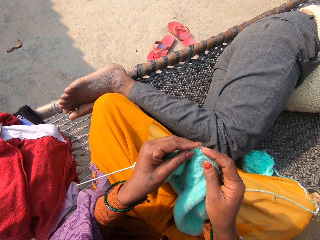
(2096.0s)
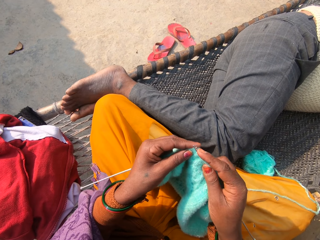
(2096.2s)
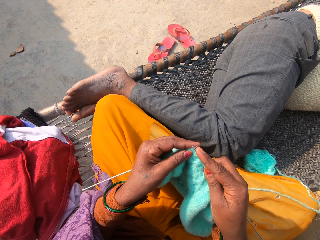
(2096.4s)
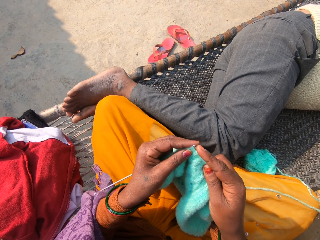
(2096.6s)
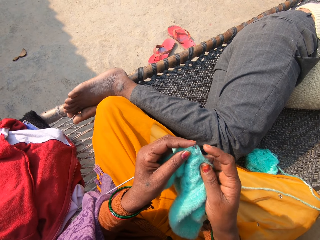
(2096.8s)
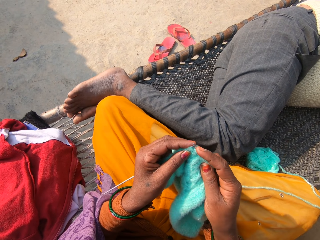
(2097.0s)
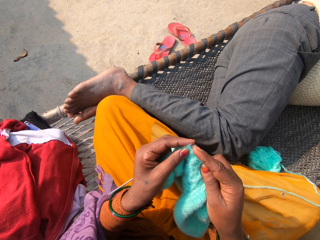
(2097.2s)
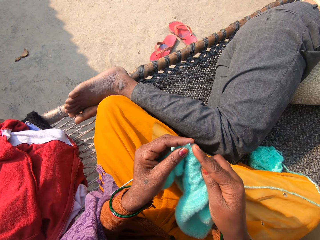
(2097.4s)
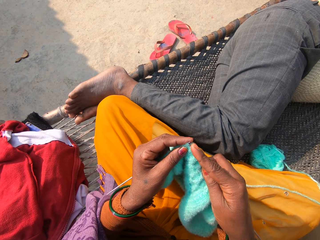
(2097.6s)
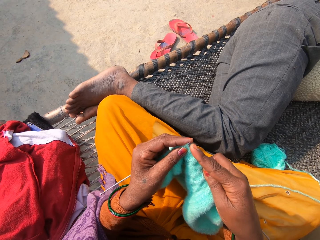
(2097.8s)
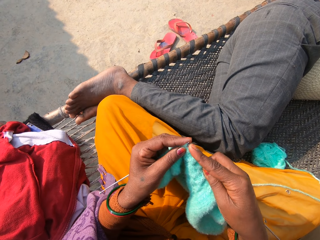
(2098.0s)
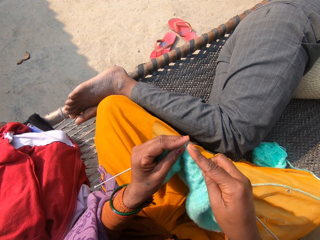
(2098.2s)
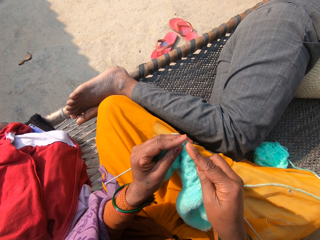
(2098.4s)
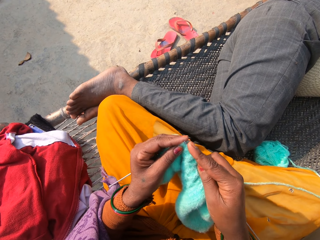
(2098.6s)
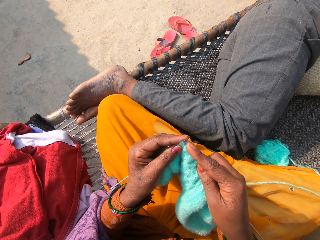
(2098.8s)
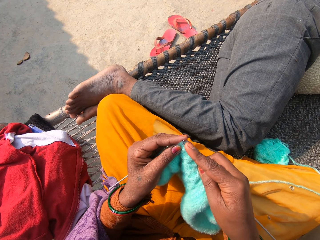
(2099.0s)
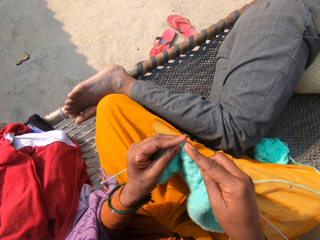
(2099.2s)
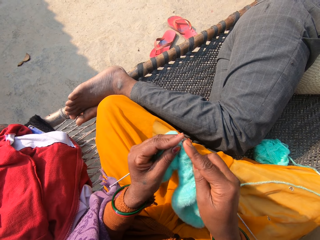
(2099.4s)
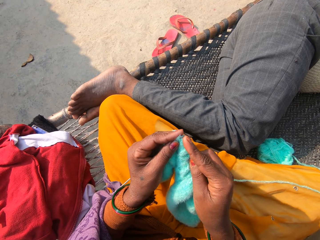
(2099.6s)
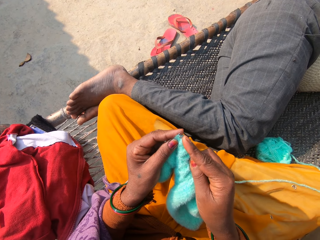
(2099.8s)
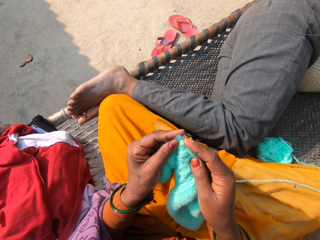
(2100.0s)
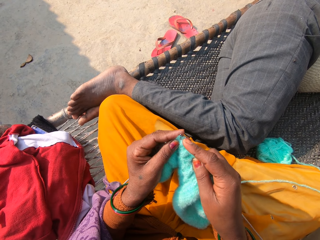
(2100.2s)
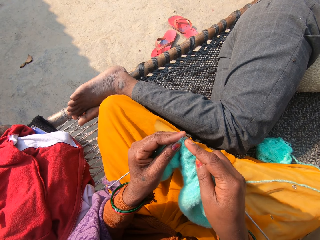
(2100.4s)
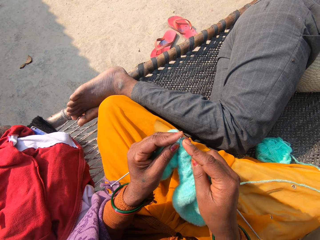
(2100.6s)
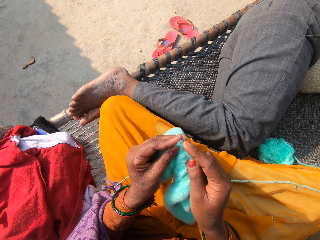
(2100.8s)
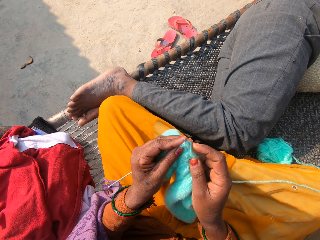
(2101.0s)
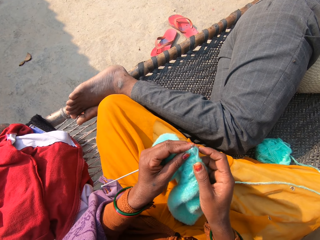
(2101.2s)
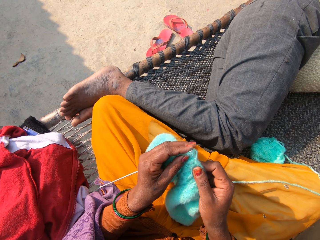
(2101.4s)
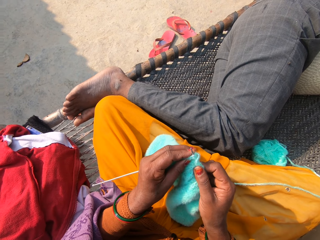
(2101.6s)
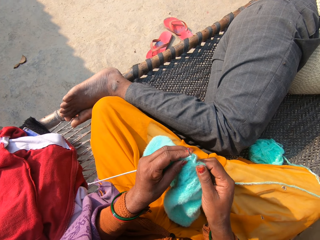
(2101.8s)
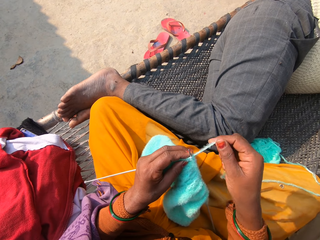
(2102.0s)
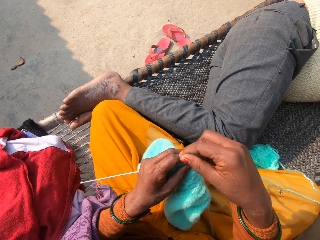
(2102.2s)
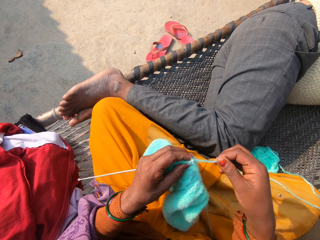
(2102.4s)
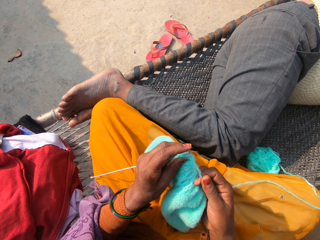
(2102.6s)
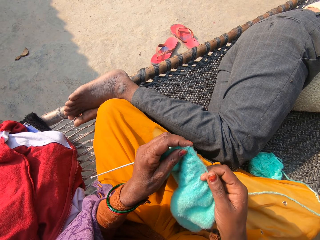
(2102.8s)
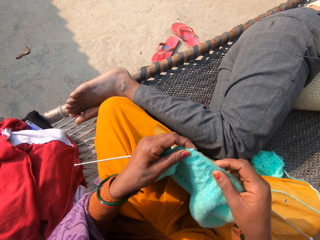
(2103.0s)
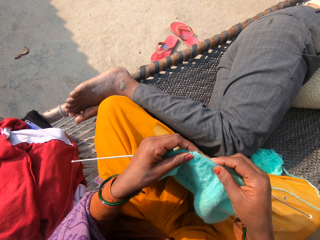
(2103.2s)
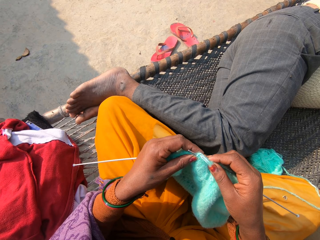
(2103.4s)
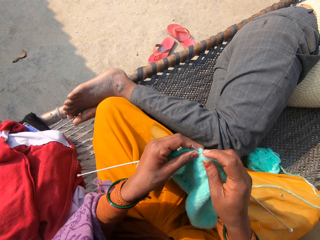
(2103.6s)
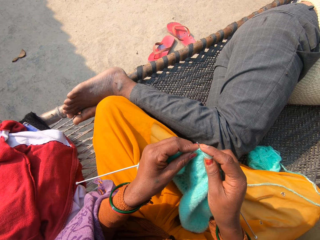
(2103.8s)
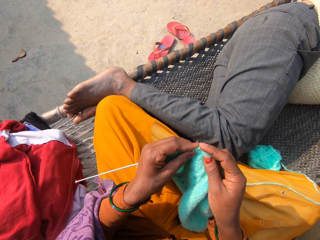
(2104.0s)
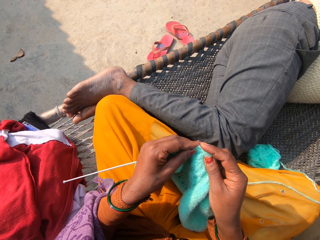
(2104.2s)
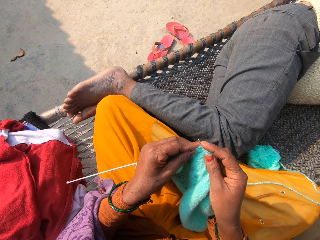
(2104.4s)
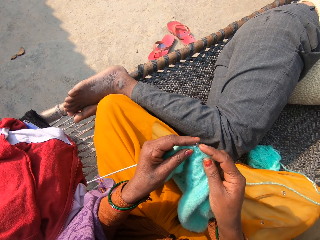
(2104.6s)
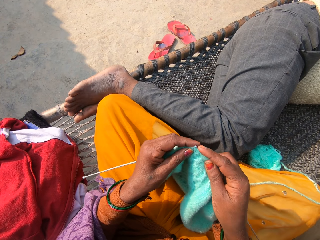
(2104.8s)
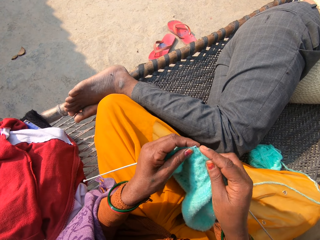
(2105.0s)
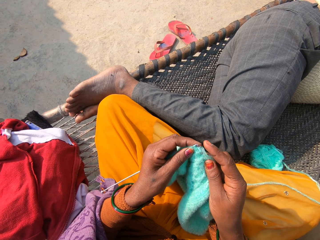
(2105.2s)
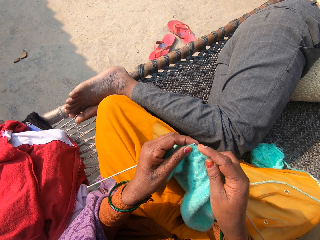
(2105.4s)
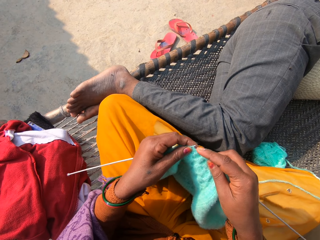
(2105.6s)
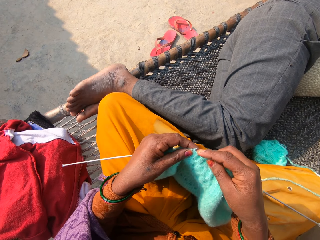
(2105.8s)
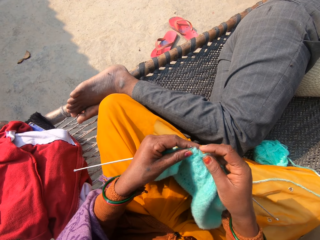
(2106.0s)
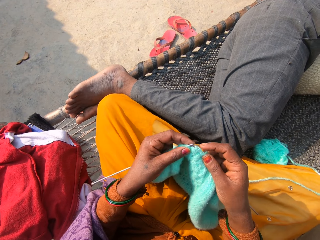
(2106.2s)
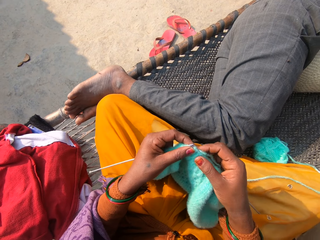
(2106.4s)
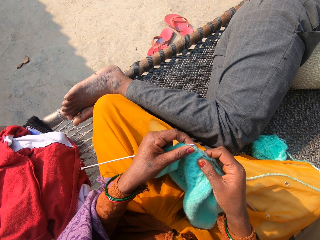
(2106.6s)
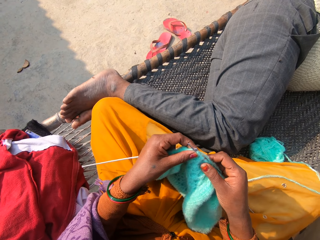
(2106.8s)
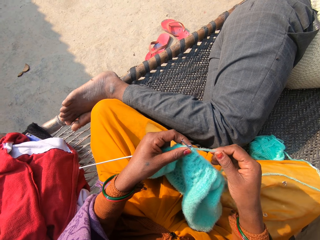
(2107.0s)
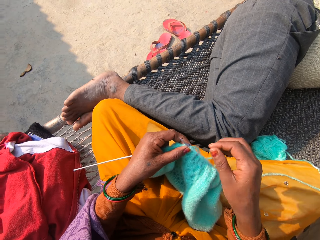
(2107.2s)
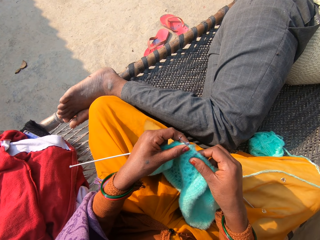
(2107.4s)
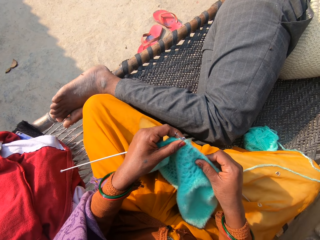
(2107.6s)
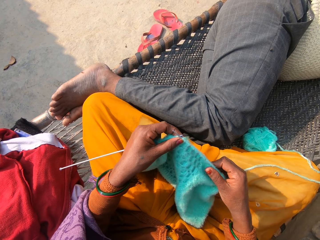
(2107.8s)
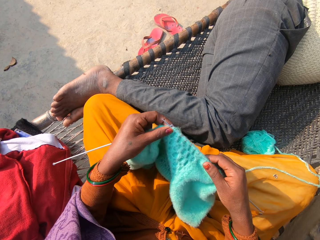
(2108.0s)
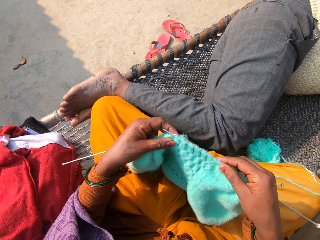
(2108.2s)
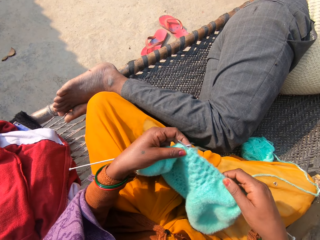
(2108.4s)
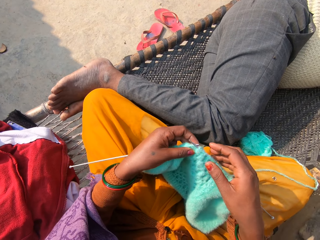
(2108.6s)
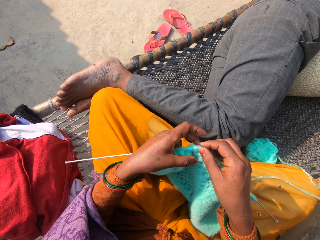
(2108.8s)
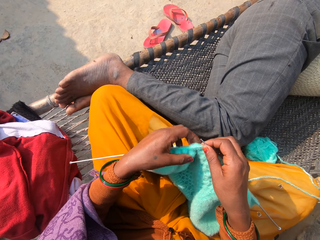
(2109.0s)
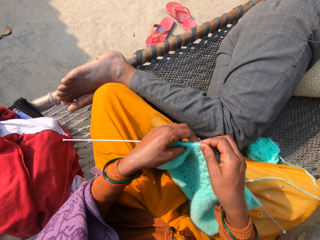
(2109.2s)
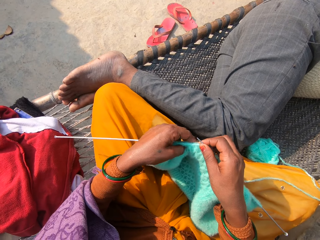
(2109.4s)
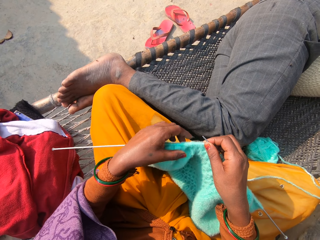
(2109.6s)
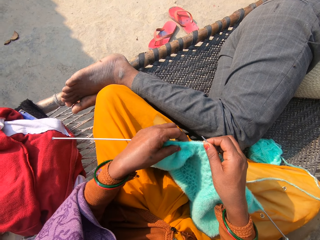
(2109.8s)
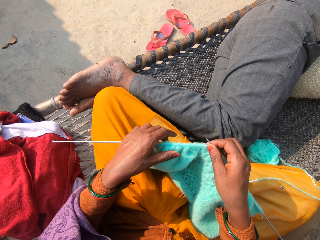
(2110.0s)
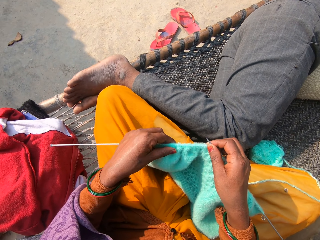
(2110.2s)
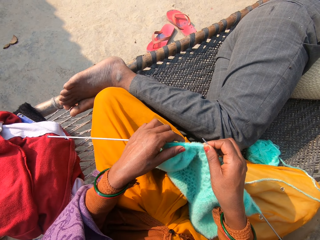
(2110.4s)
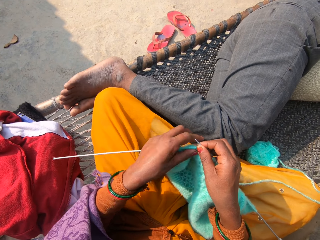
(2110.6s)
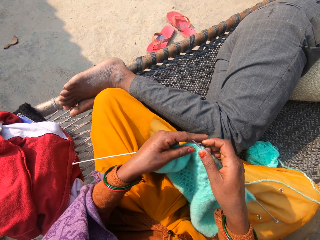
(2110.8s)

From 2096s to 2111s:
The camera wearer straightens the fabric.
